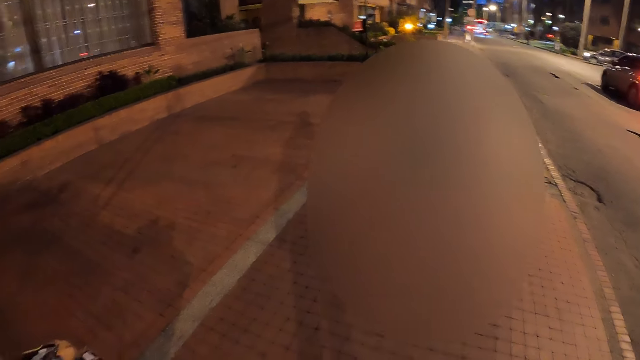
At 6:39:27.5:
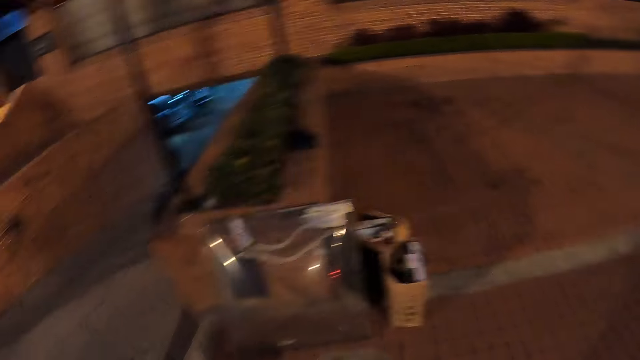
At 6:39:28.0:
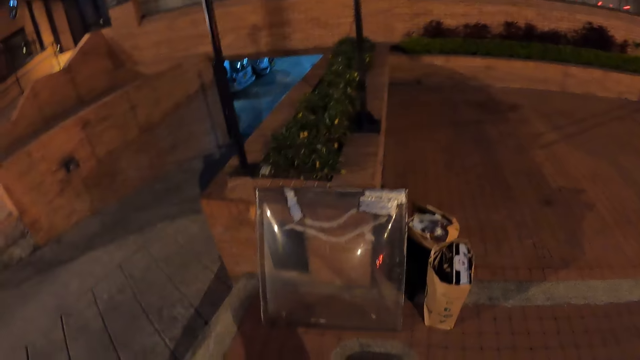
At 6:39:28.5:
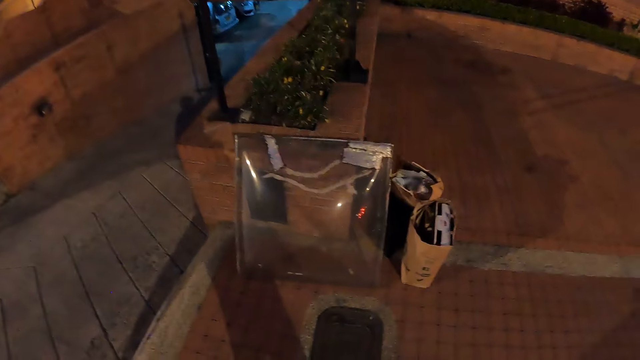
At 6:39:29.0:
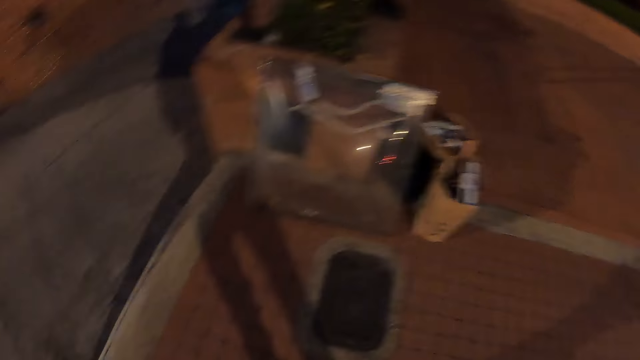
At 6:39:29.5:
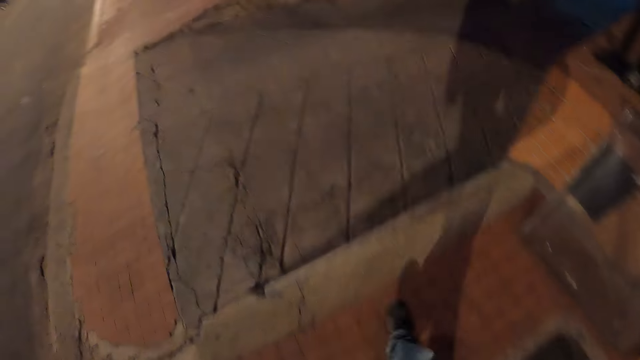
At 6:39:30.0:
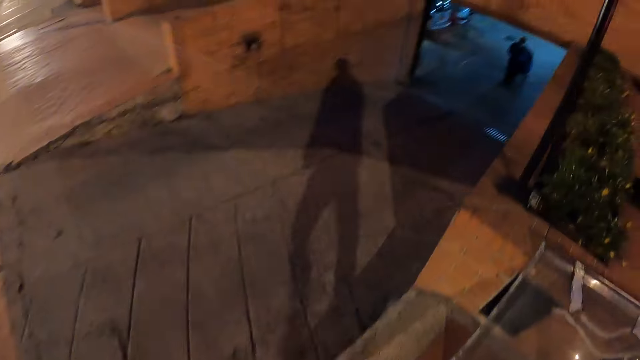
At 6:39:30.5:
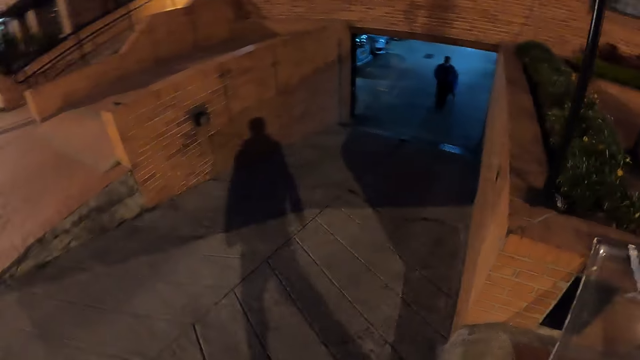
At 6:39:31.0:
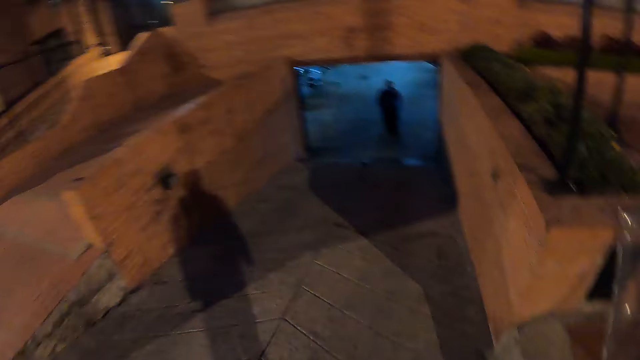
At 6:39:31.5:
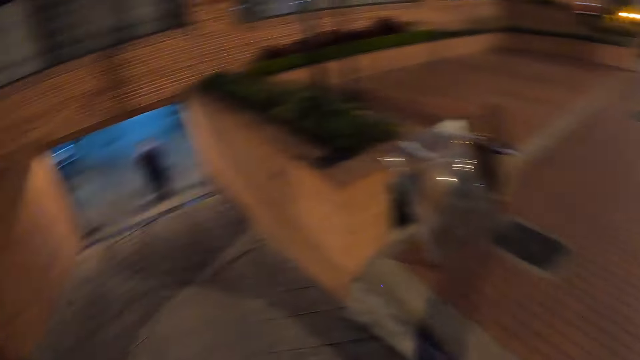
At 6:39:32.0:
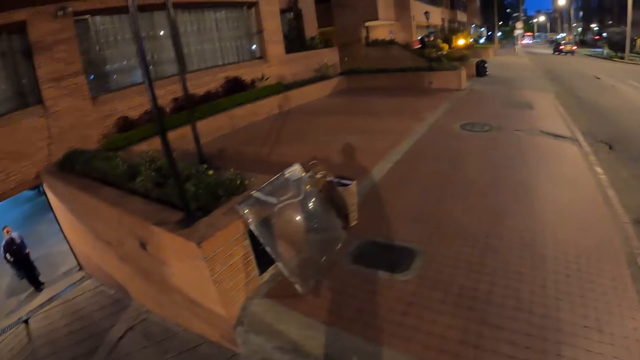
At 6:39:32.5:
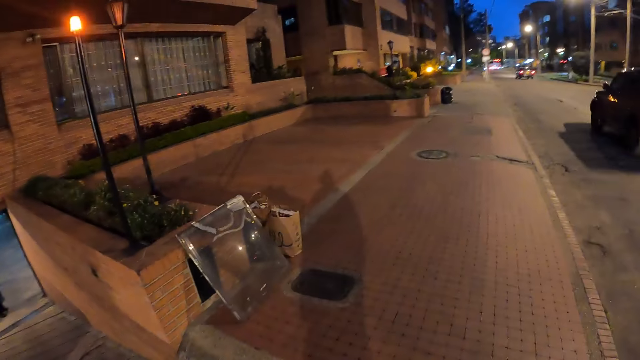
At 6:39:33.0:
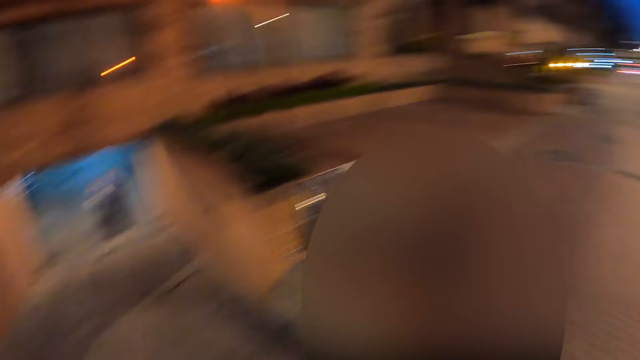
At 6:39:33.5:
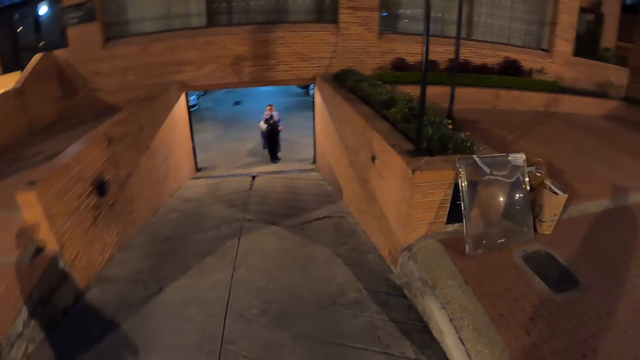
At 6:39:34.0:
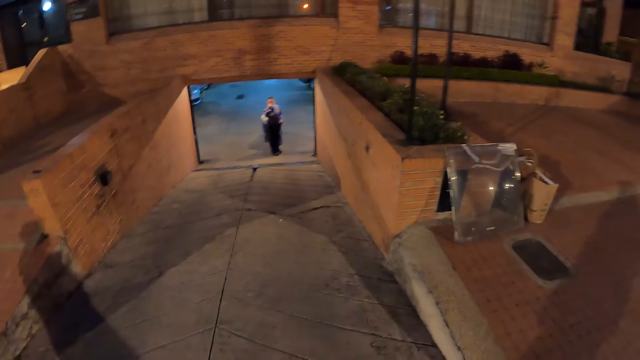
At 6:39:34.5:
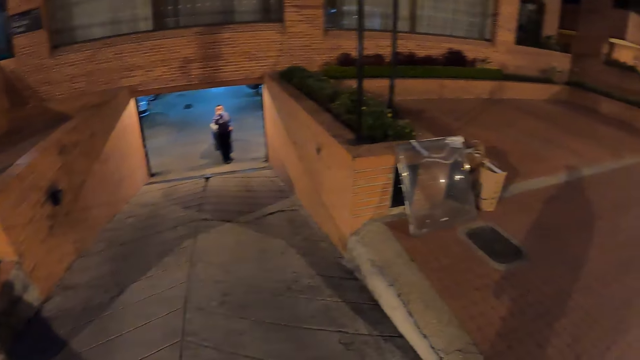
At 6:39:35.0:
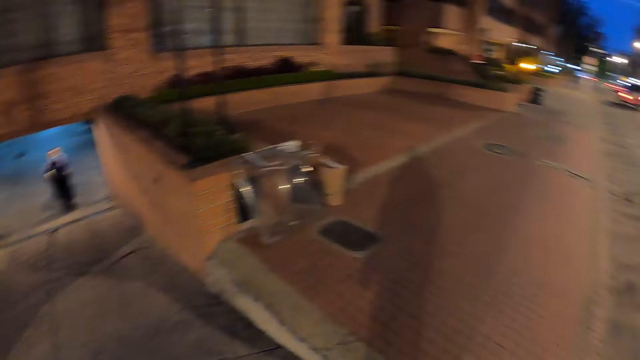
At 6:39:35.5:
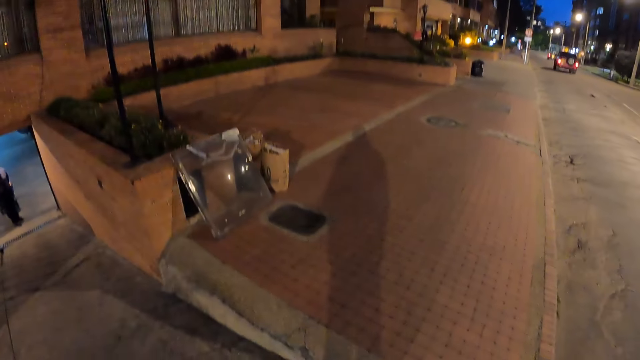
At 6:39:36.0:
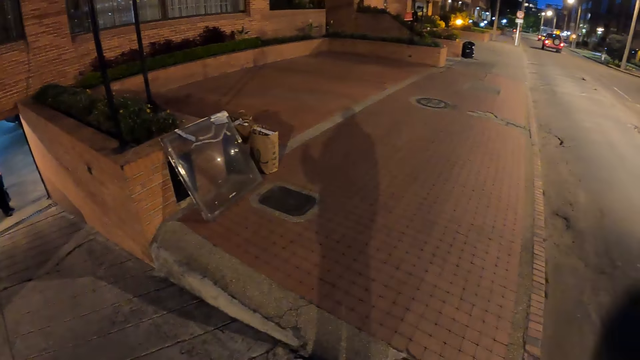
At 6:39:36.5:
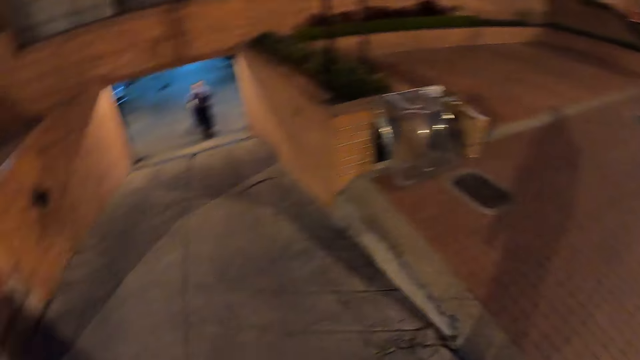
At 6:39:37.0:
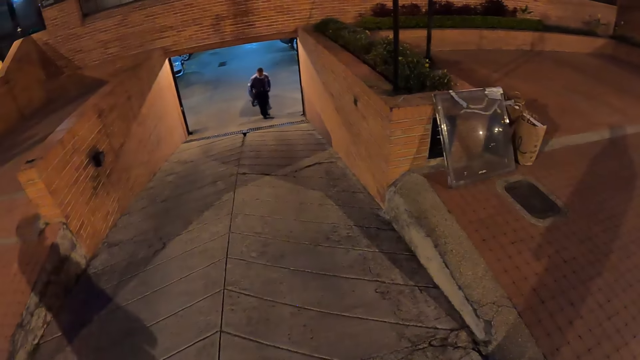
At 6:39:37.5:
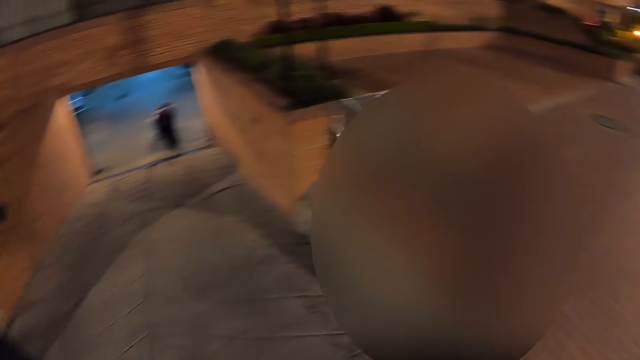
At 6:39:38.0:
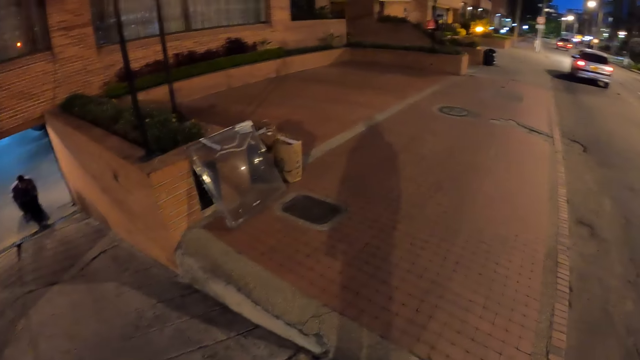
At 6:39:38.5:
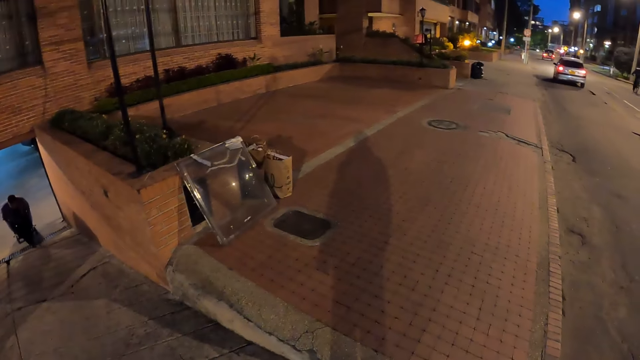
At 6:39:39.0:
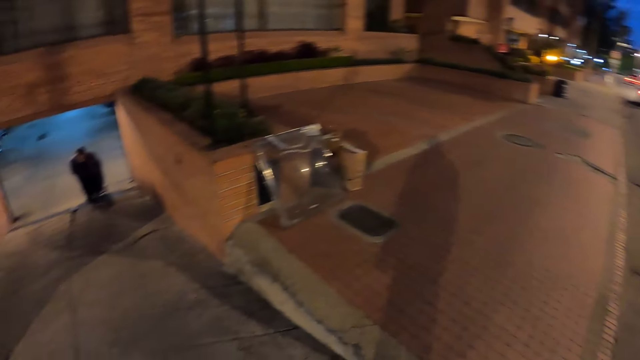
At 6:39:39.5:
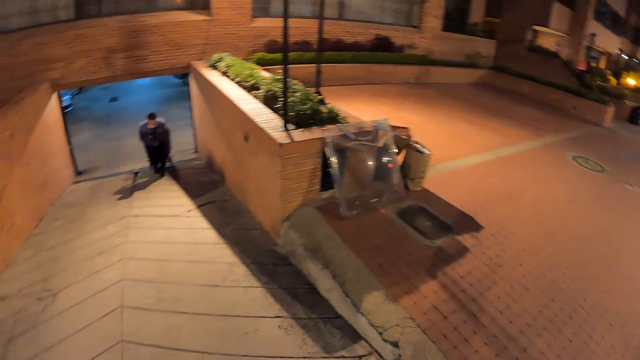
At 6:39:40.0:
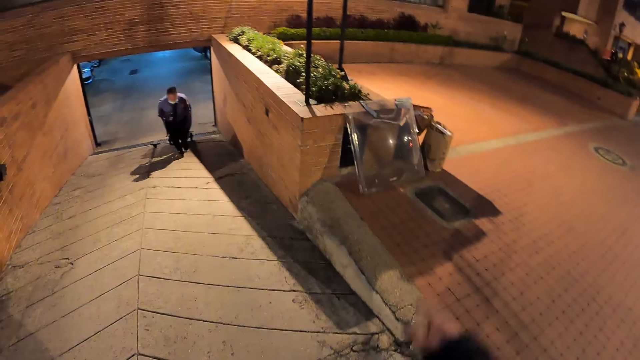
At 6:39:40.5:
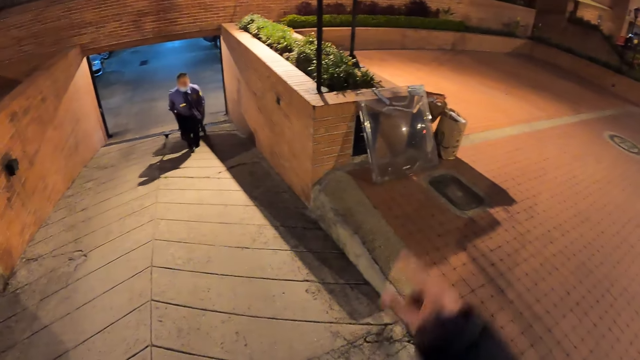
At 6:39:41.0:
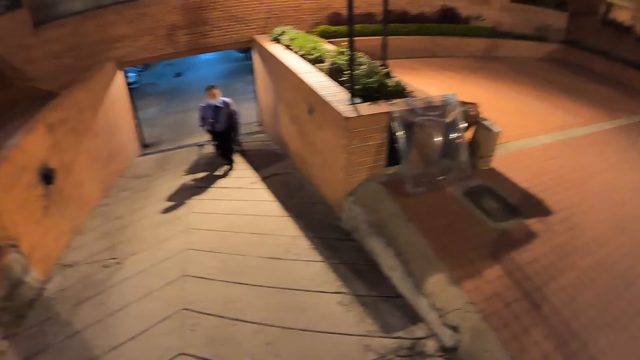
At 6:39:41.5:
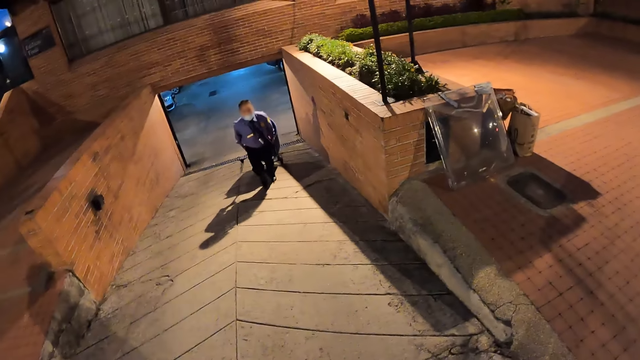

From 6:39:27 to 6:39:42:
The camera wearer looks around. They interact with a man. The man rolls up a hand truck with a bin with both hands.

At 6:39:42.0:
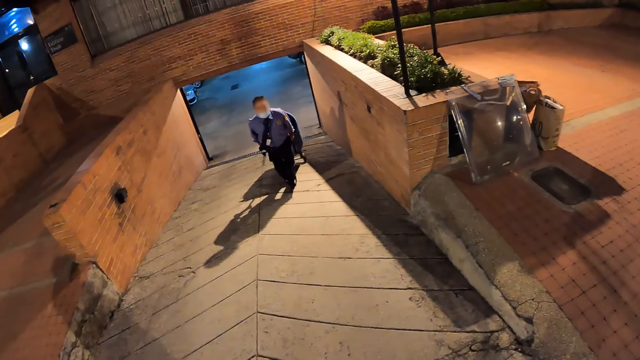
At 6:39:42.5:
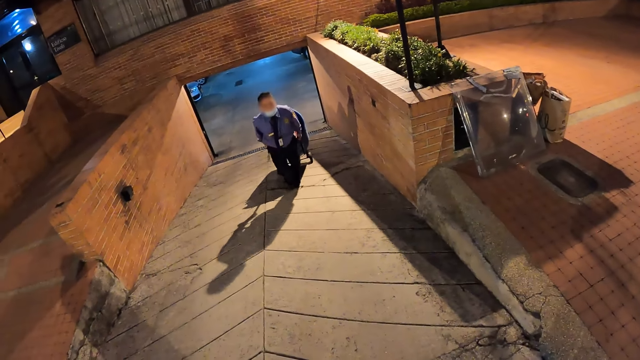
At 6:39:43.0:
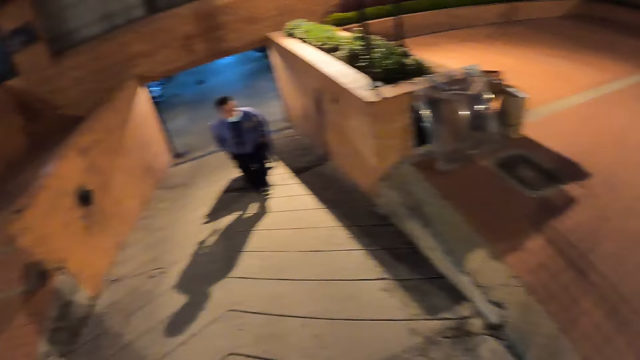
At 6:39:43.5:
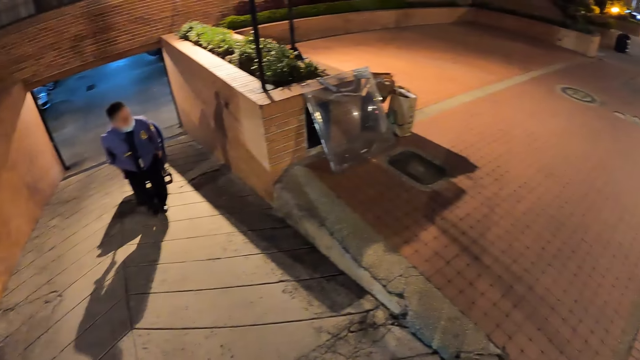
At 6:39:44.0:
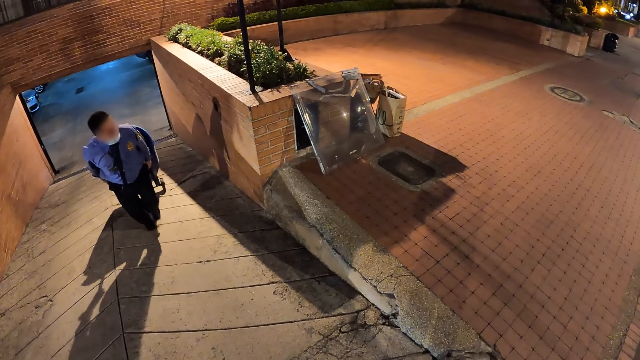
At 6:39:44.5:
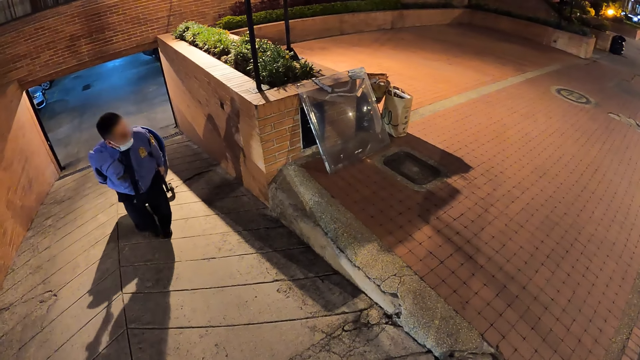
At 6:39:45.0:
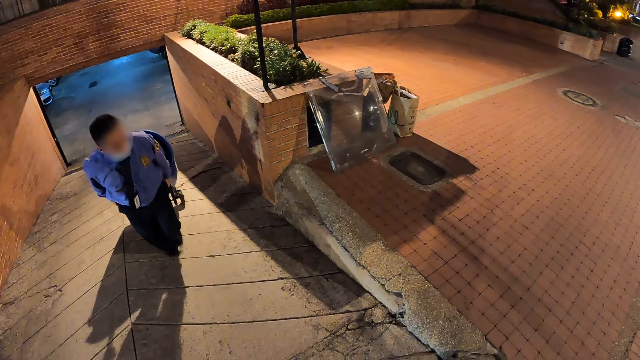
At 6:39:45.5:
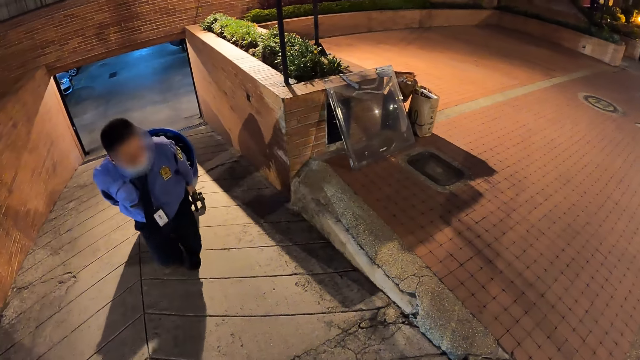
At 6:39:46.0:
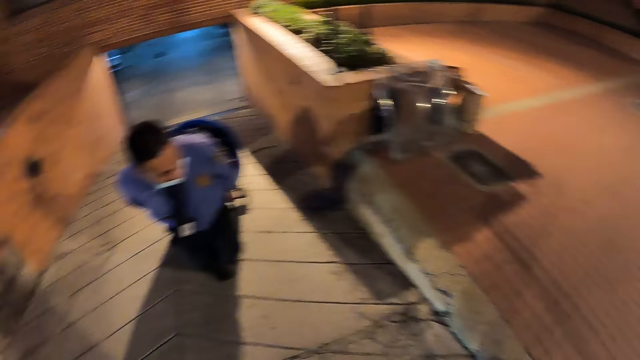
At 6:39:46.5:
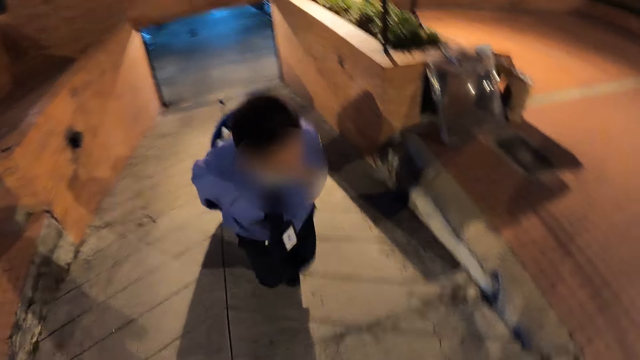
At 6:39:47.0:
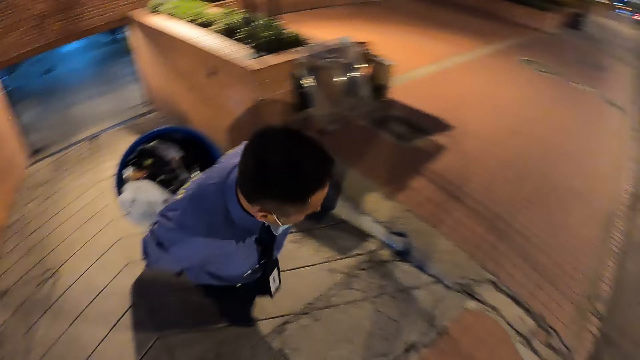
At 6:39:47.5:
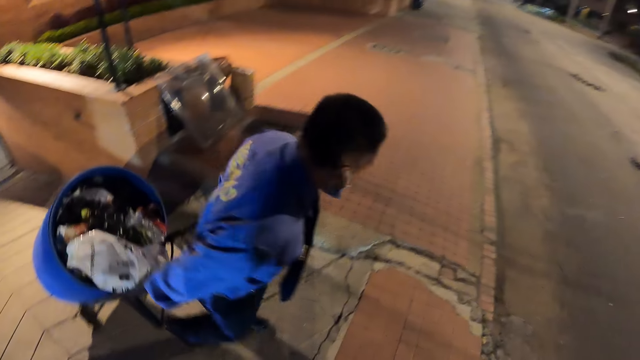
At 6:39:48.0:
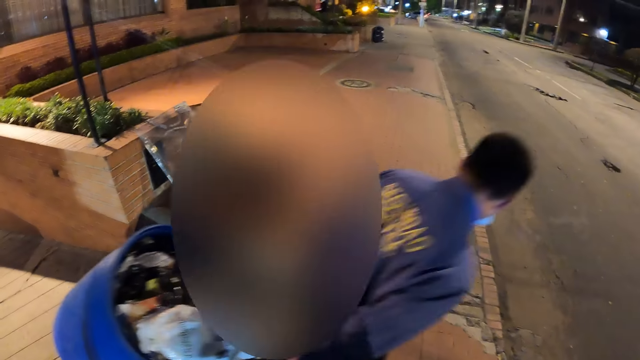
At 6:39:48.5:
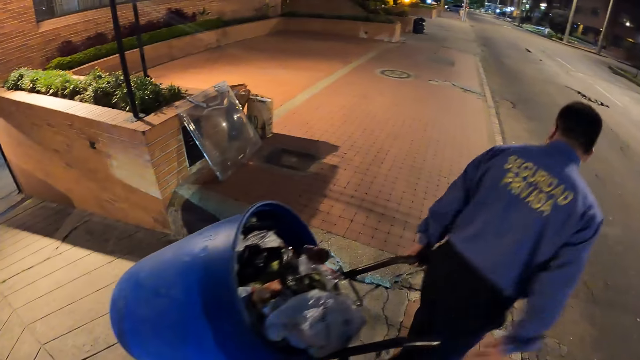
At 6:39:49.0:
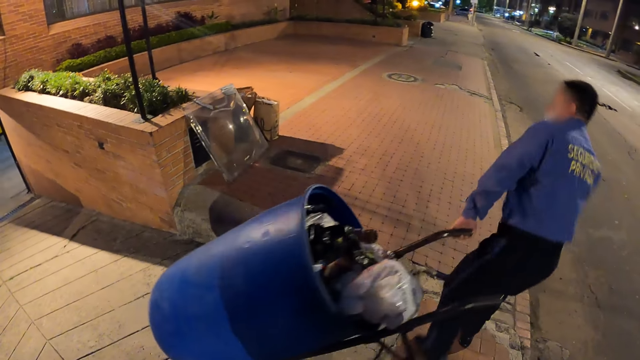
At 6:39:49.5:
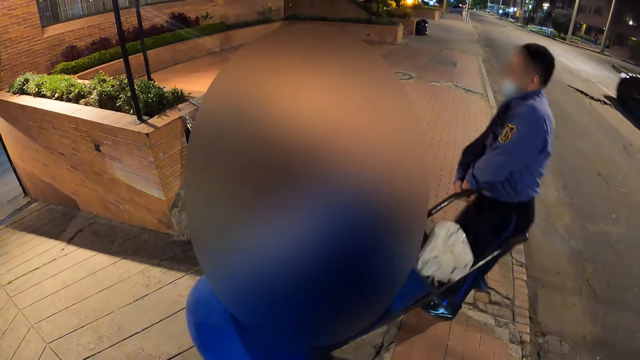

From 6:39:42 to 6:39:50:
The man places his right hand on the hand truck with the bin.
